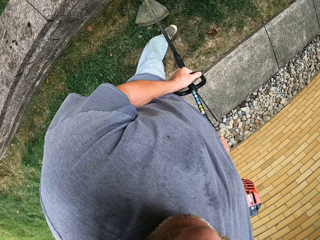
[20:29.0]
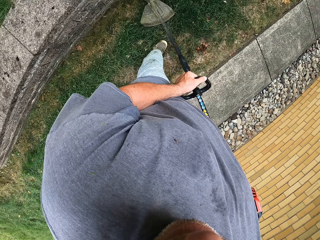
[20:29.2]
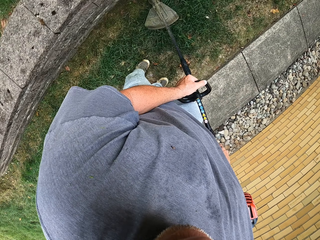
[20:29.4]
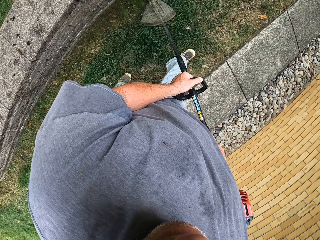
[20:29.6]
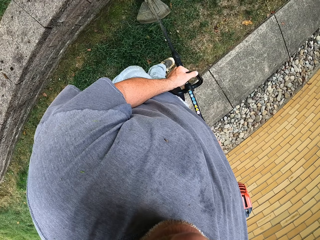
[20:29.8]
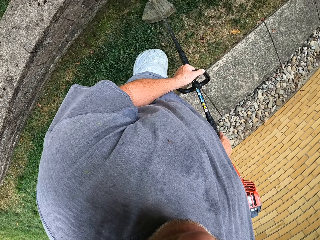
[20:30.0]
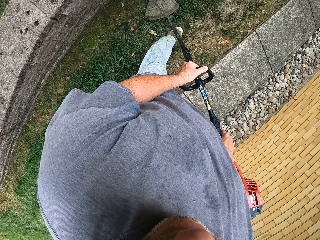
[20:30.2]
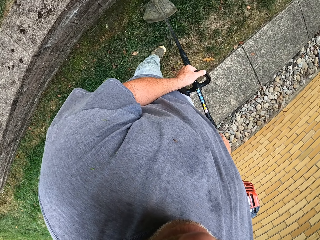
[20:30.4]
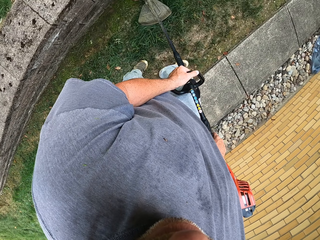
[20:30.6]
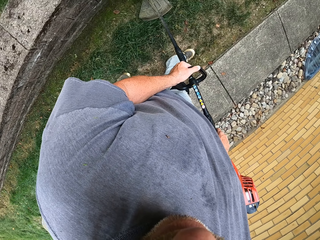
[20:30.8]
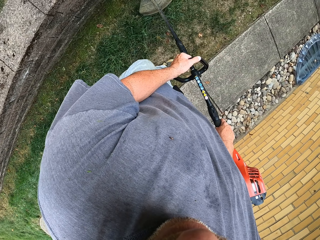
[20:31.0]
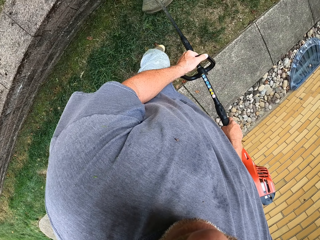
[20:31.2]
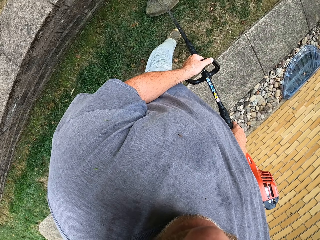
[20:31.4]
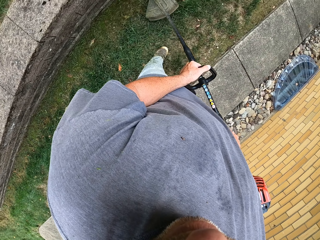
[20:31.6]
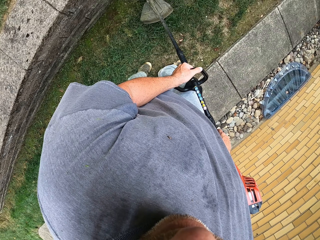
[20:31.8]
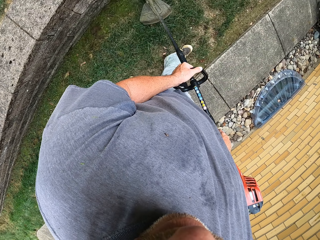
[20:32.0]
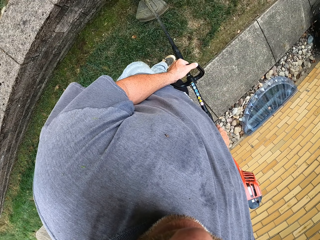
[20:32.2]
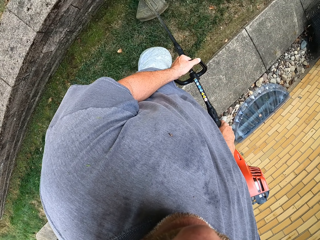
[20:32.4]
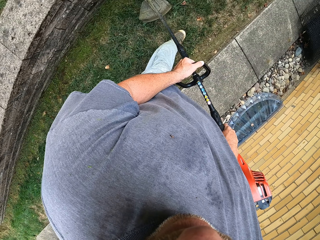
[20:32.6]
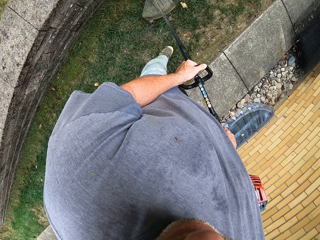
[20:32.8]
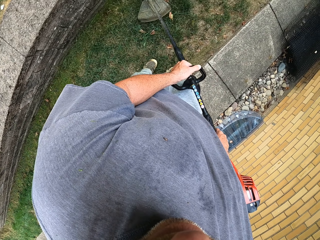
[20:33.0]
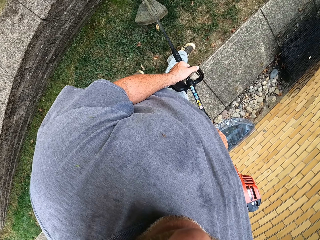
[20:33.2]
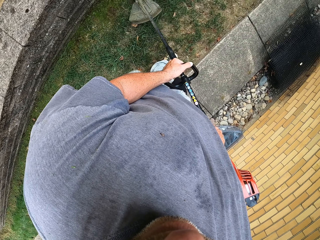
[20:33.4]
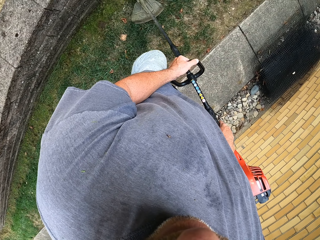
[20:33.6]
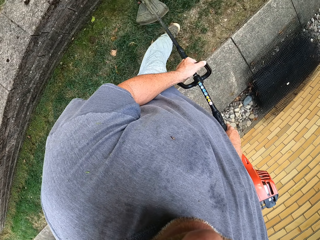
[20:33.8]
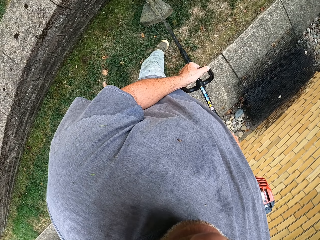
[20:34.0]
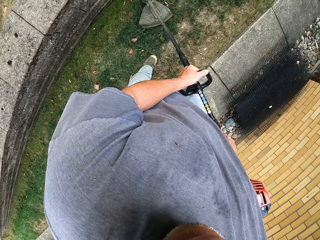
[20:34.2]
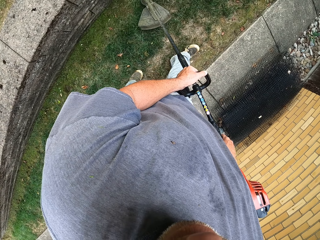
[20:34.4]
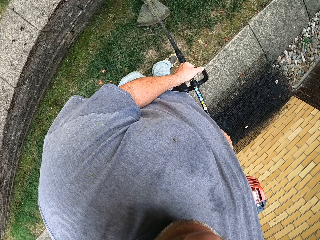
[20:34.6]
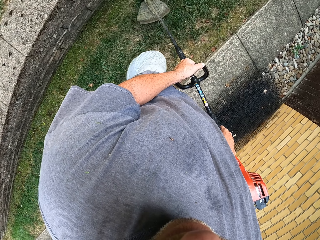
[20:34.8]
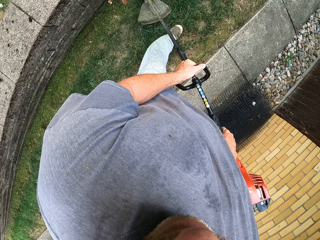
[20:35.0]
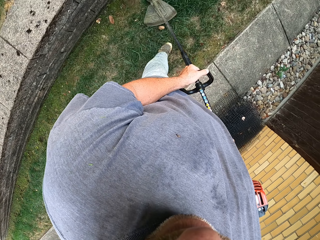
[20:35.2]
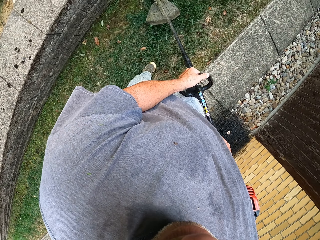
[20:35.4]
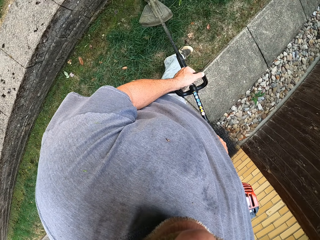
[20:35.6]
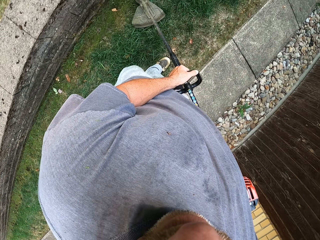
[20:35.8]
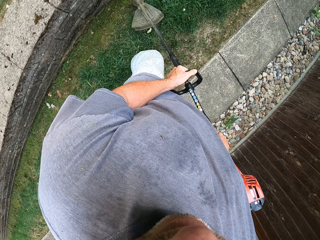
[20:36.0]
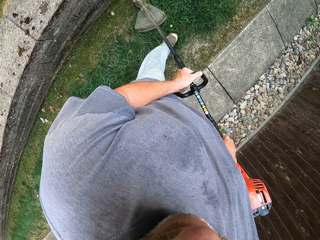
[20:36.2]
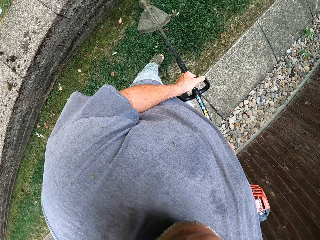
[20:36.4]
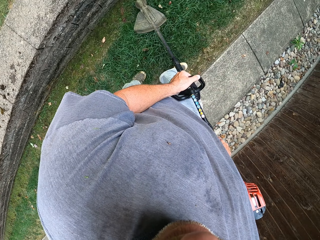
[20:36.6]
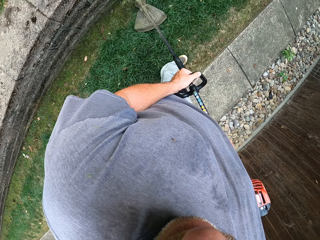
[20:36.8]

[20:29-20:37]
The camera wearer cuts the grass with the grass cutter.

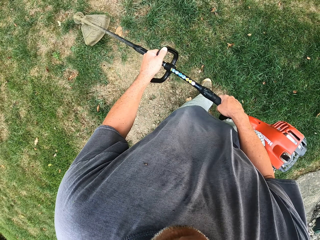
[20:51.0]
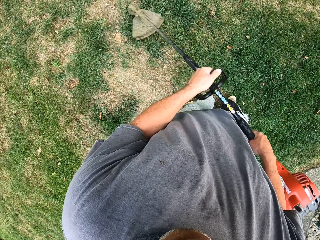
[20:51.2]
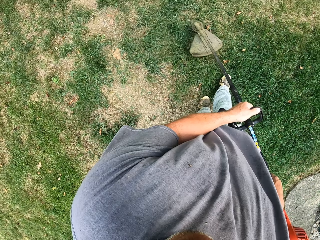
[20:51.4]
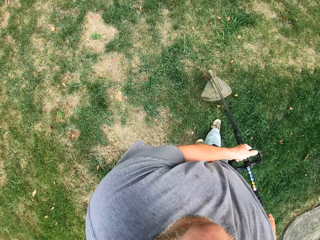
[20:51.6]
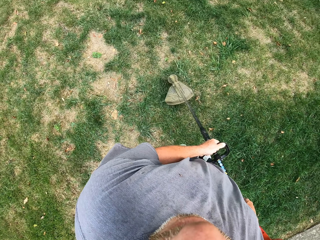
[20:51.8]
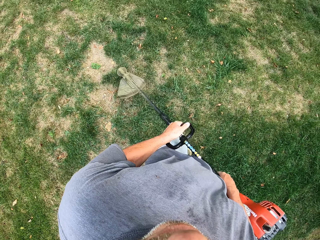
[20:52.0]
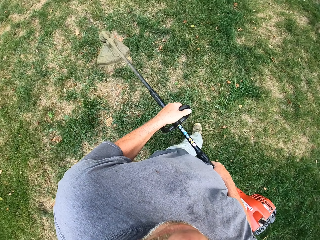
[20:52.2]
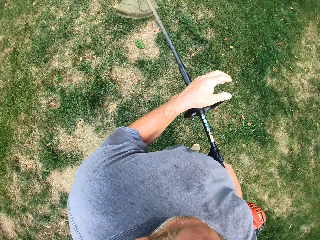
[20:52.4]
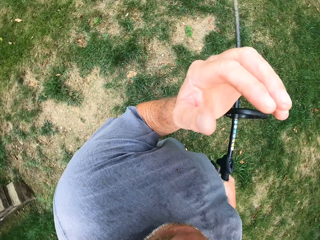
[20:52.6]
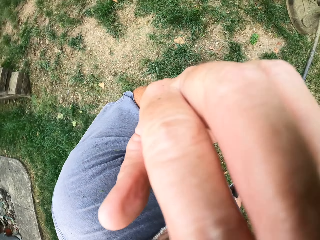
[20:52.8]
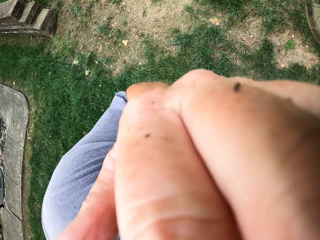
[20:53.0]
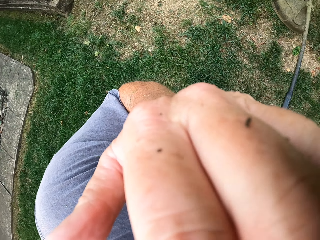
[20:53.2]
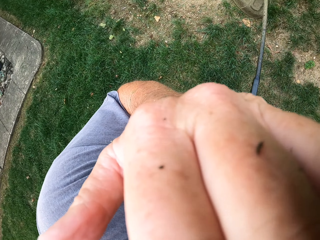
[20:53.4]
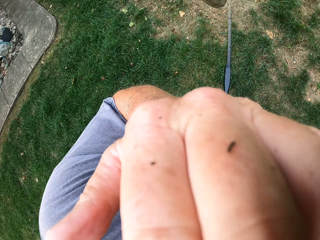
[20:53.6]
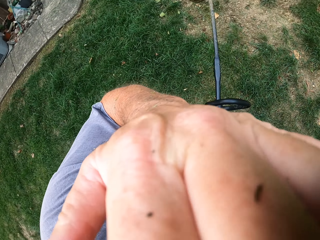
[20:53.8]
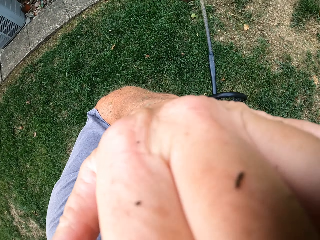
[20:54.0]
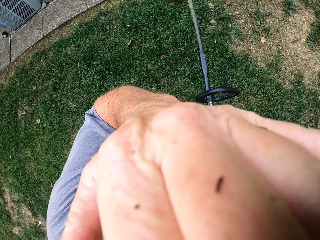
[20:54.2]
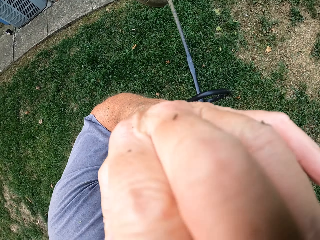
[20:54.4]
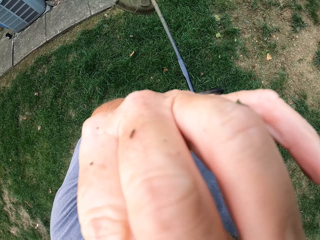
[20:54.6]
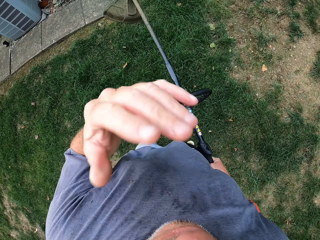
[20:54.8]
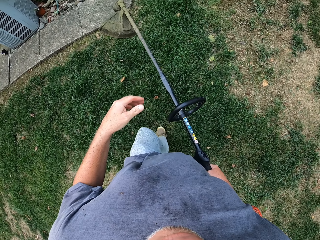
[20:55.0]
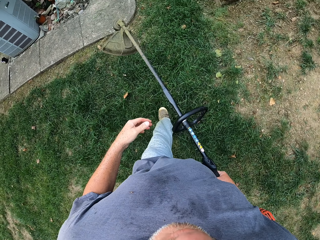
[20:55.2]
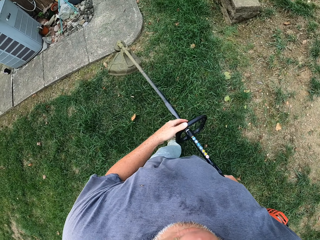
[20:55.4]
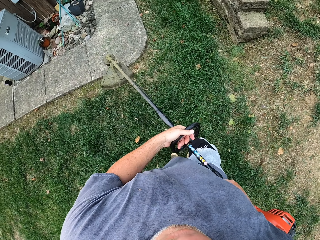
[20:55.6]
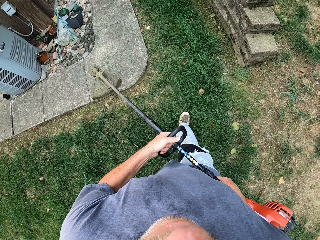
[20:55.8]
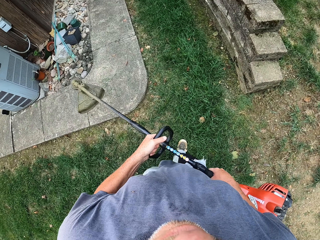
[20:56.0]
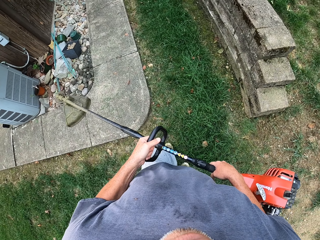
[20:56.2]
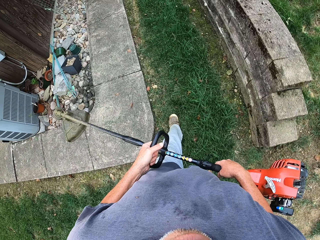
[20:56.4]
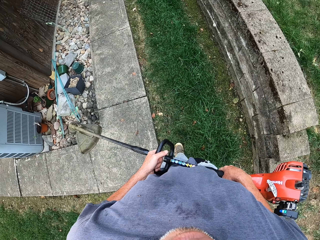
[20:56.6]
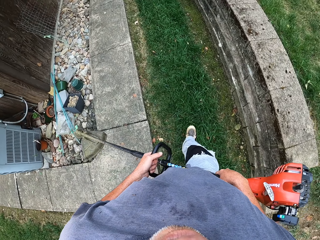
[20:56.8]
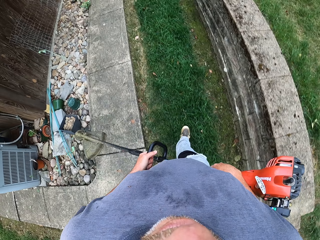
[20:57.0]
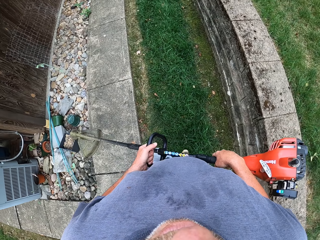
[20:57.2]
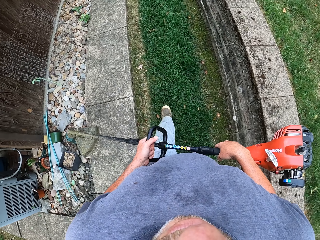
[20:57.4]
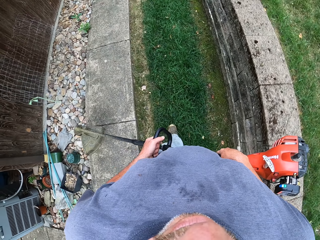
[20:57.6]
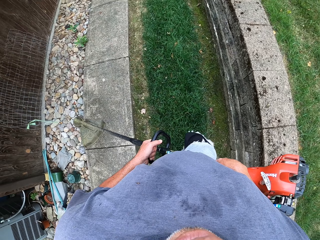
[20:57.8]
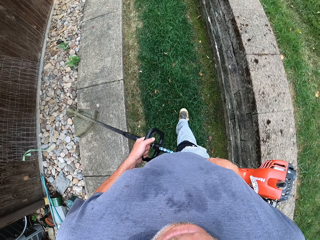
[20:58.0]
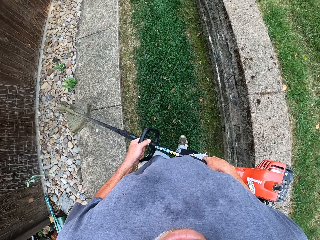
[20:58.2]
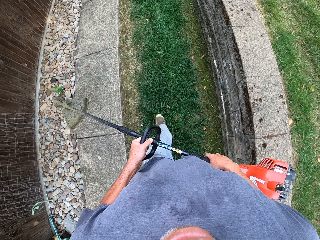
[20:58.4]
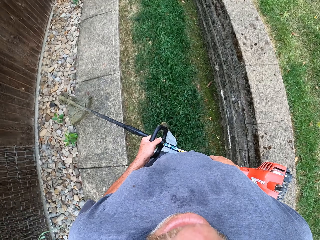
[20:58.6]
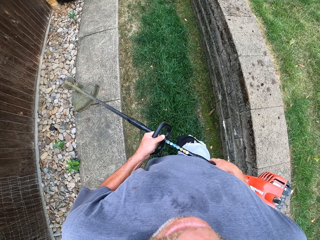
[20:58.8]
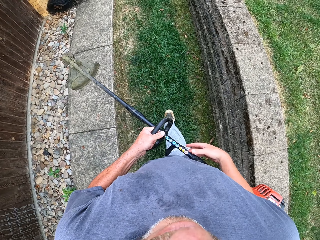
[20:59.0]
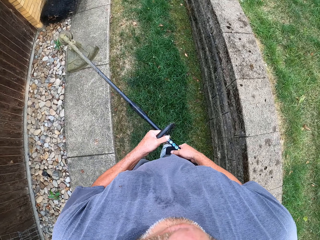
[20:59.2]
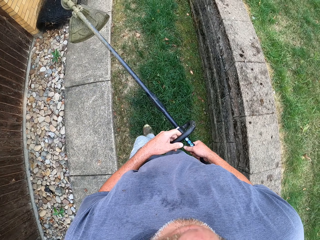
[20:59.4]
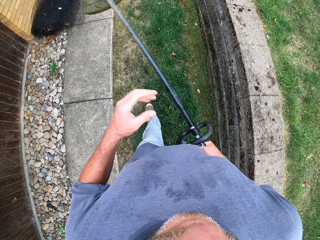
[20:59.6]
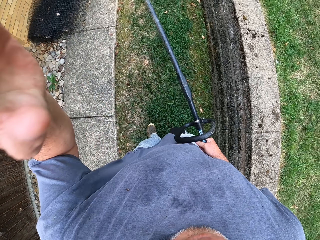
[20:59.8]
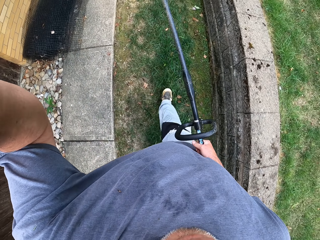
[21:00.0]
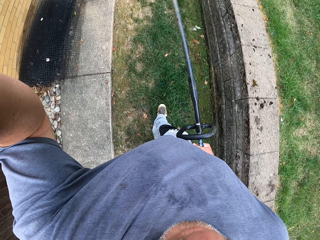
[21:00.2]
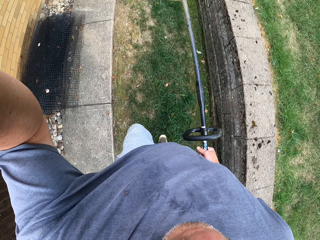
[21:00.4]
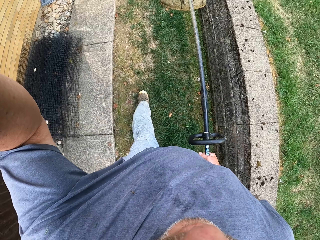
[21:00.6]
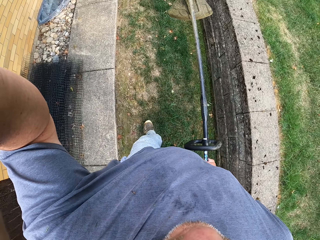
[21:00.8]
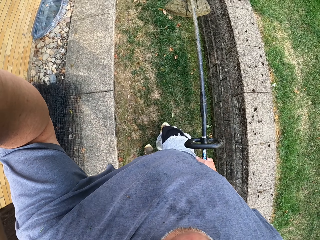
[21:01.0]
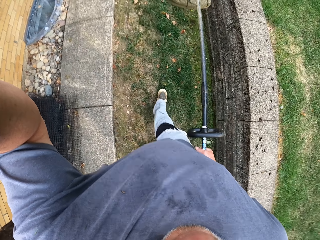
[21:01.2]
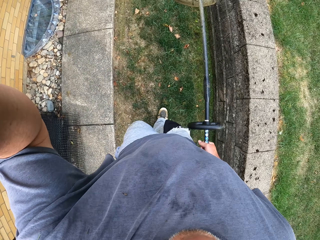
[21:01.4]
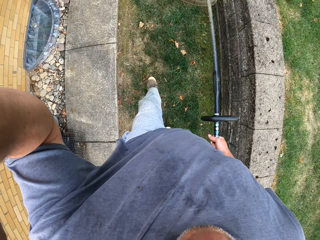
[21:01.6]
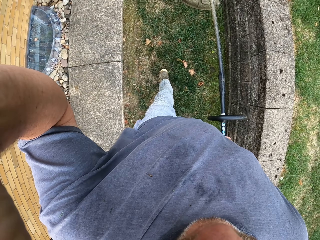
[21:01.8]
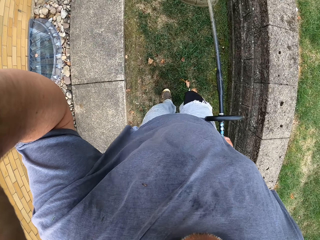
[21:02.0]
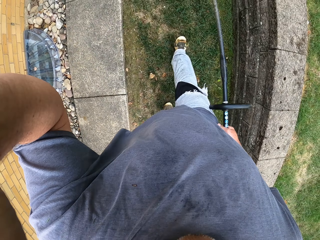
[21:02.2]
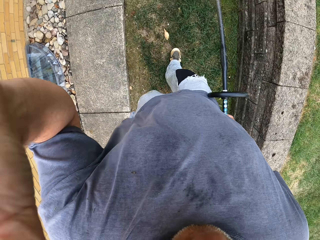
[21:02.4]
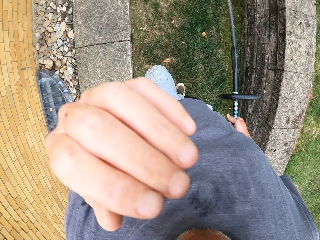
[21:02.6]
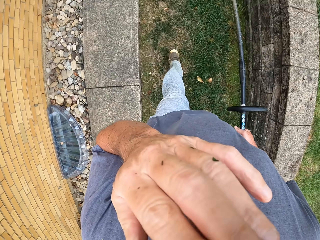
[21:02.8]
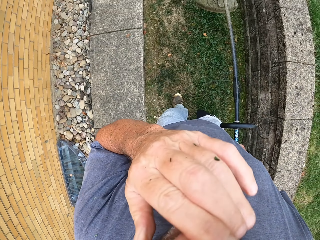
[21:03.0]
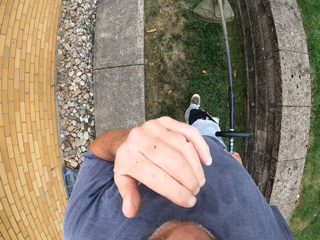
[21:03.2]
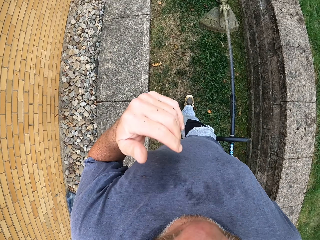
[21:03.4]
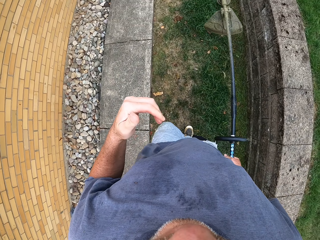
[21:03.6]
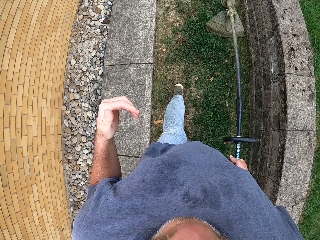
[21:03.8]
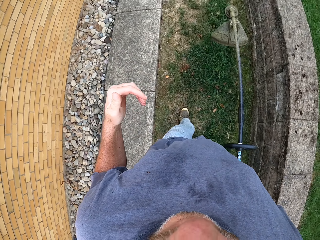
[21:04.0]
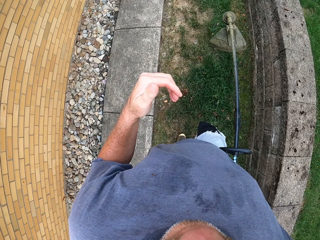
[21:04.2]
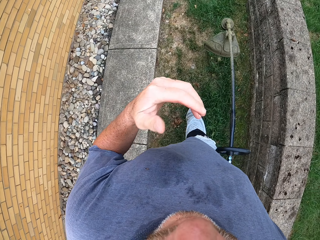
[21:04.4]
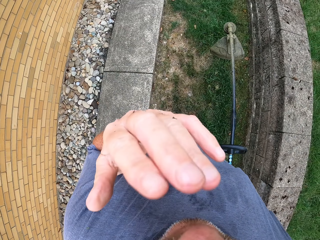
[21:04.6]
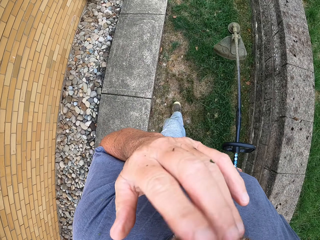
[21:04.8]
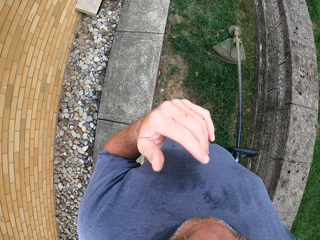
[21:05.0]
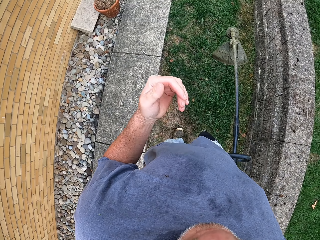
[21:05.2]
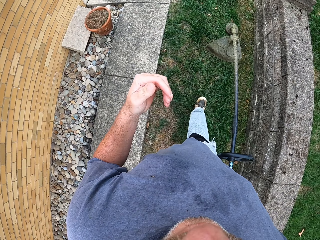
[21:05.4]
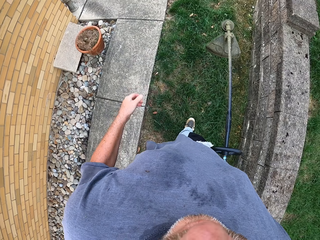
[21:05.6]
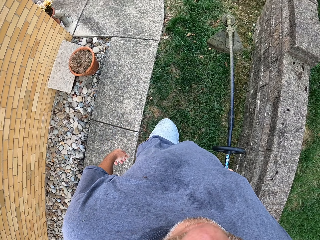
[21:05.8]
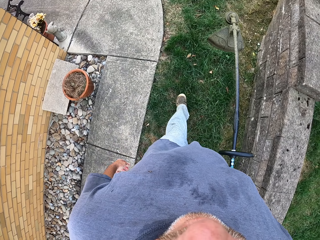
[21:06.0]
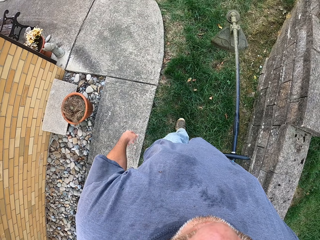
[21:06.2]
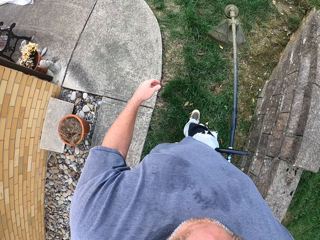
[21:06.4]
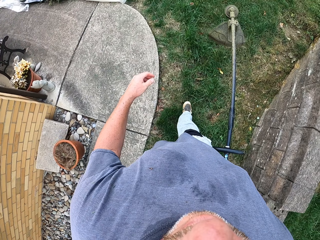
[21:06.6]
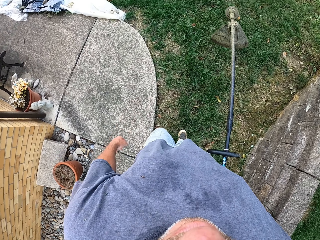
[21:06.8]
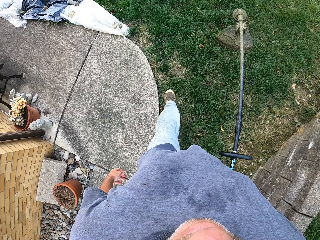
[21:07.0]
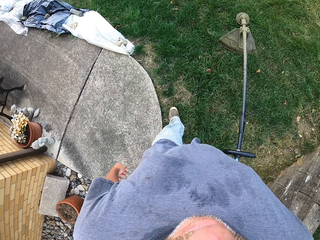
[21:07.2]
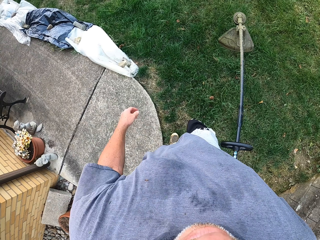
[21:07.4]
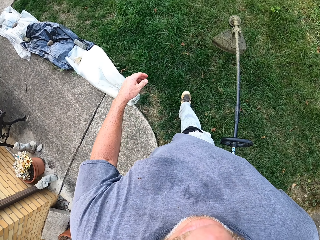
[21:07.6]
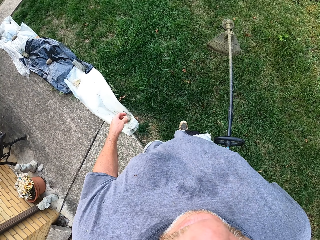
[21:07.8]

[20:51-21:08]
The camera wearer raises the hand. They adjust the camera. They scratch themselves. They lower the hand. They lift the brush cutter or grass cutter. They walk with the grass cutter. They hold the grass cutter with the left hand. They raise the hand. They adjust the camera. They walk with the grass cutter. They lift the brush cutter and lower the hand. They raise the hand. They walk around, lift the brush cutter and lower the hand.
